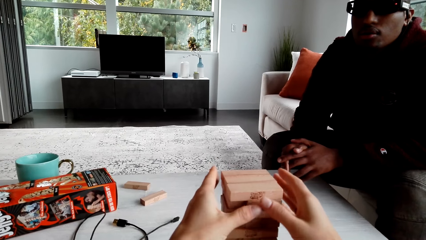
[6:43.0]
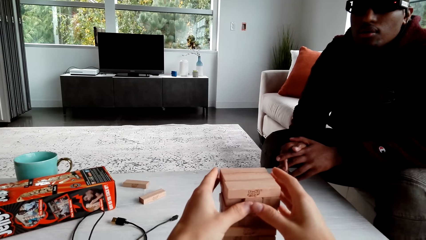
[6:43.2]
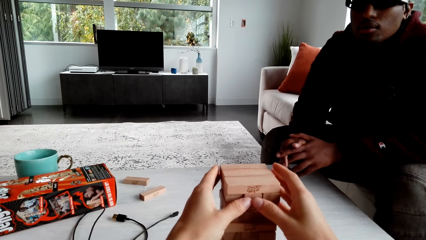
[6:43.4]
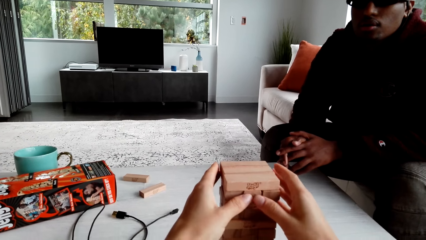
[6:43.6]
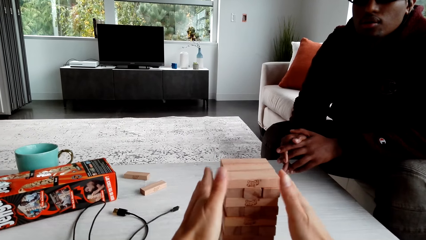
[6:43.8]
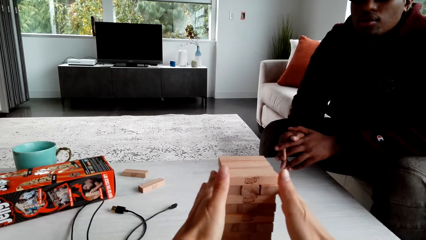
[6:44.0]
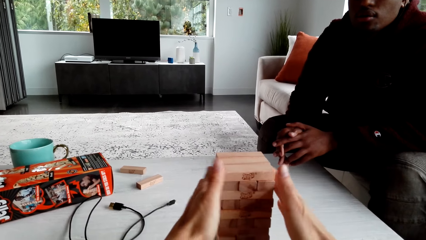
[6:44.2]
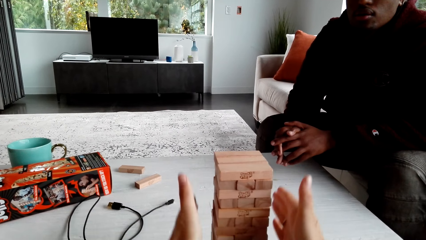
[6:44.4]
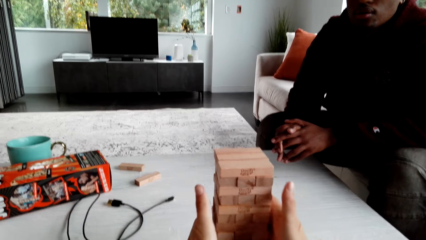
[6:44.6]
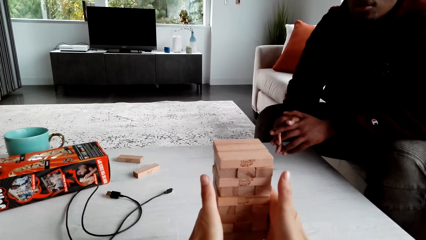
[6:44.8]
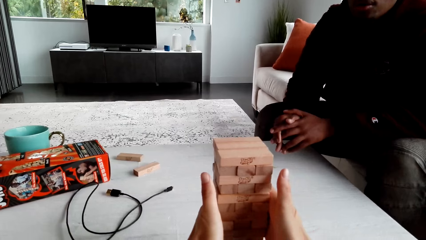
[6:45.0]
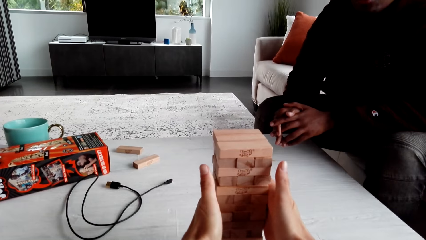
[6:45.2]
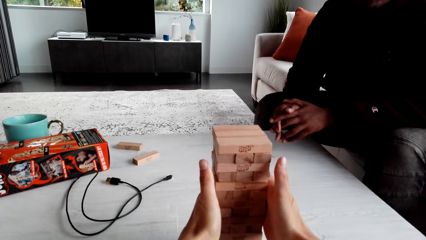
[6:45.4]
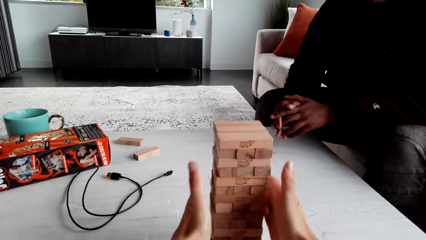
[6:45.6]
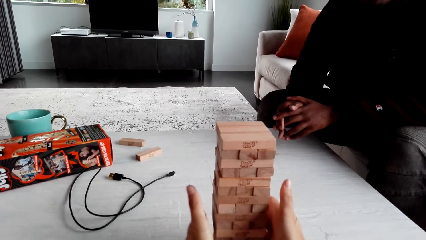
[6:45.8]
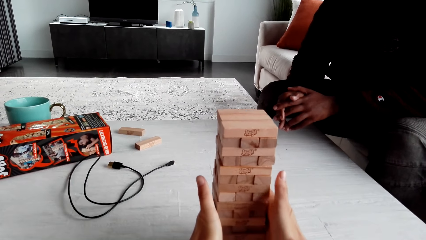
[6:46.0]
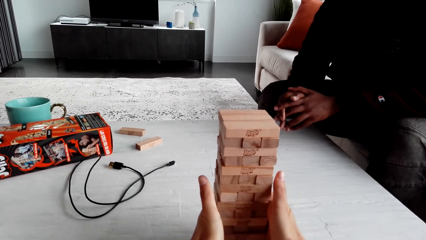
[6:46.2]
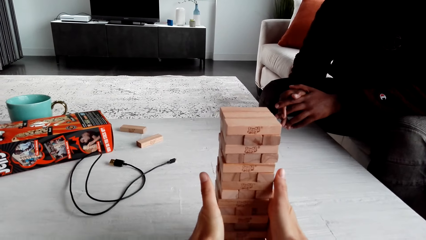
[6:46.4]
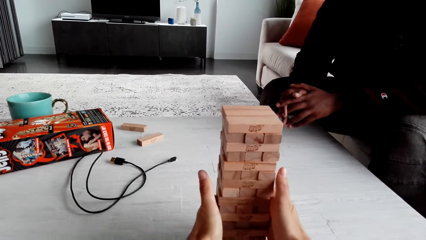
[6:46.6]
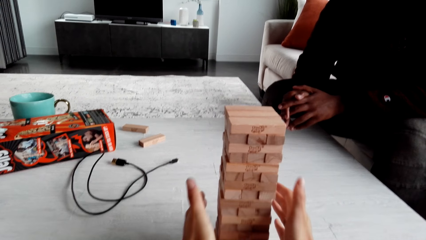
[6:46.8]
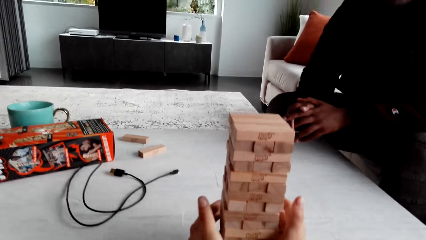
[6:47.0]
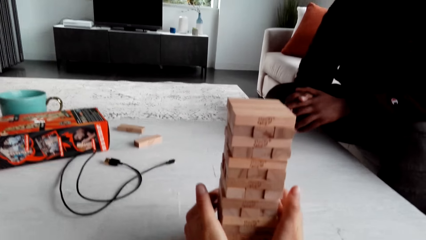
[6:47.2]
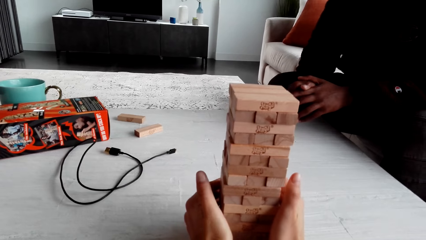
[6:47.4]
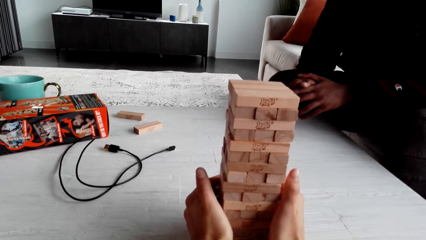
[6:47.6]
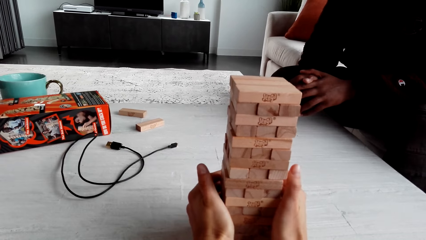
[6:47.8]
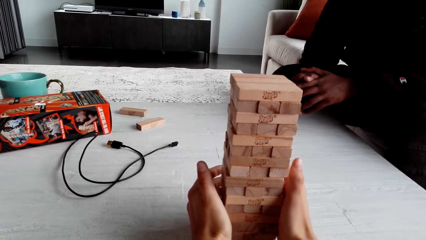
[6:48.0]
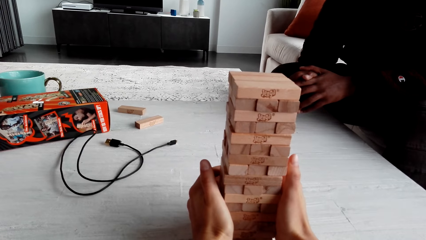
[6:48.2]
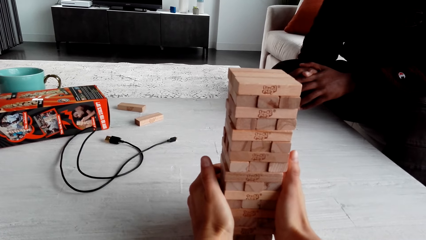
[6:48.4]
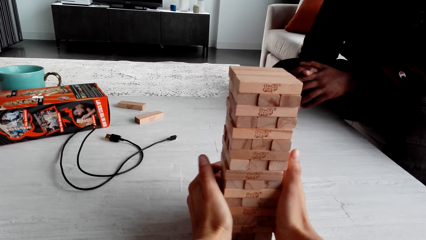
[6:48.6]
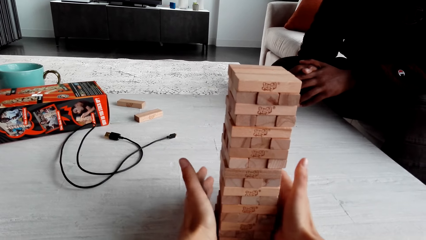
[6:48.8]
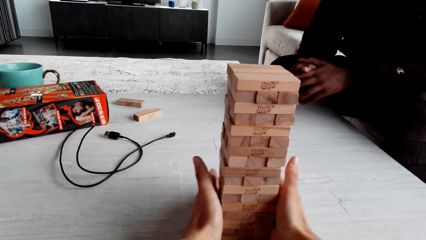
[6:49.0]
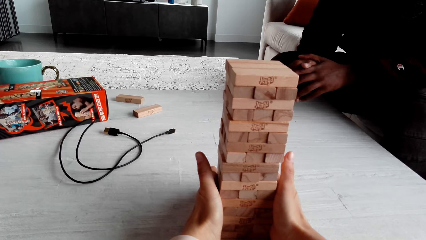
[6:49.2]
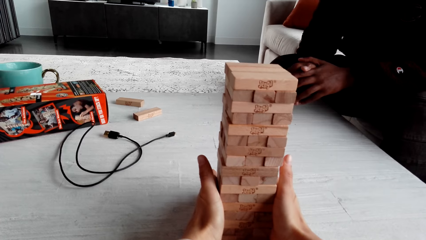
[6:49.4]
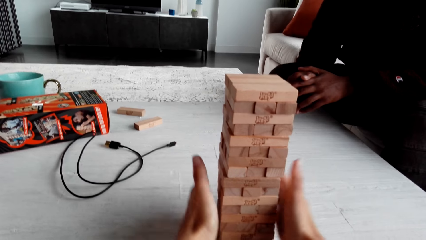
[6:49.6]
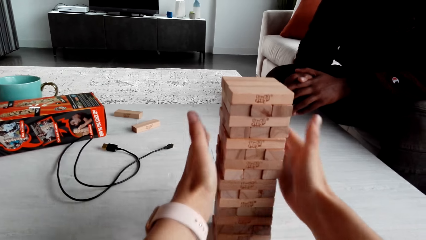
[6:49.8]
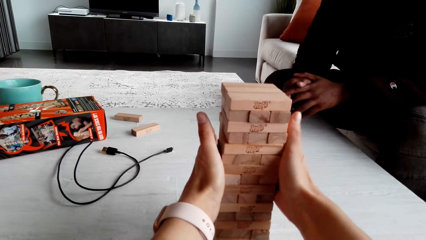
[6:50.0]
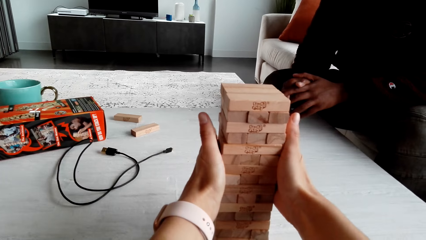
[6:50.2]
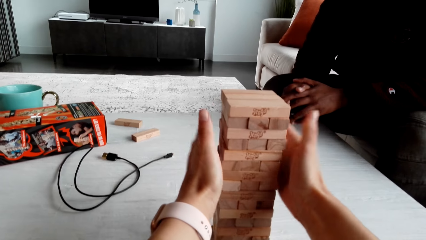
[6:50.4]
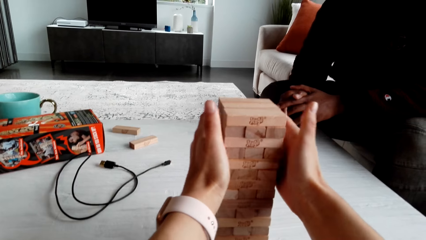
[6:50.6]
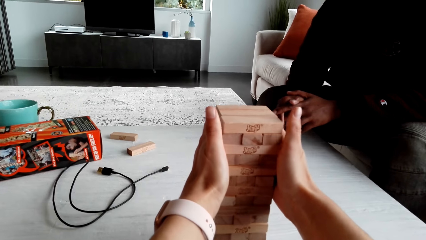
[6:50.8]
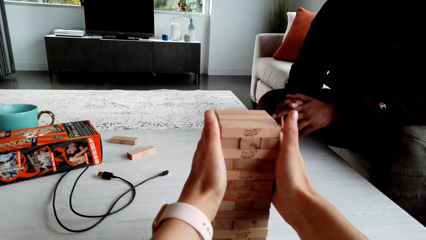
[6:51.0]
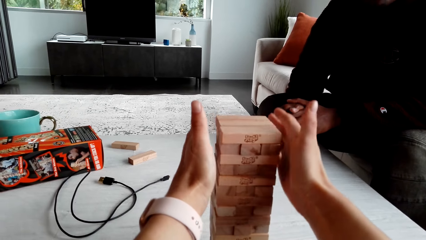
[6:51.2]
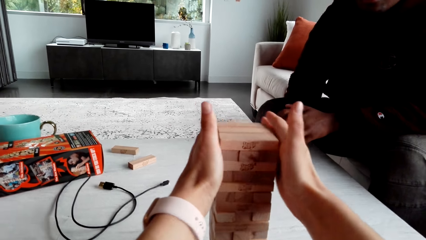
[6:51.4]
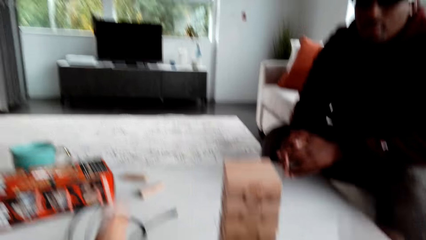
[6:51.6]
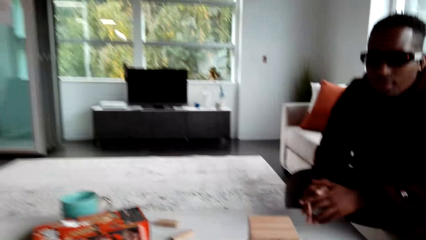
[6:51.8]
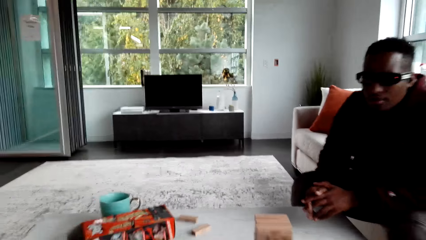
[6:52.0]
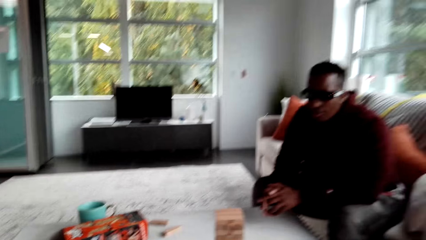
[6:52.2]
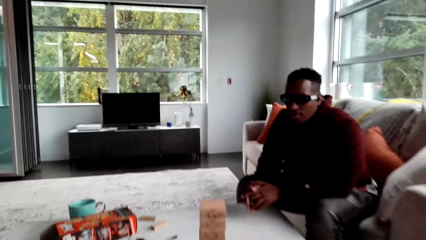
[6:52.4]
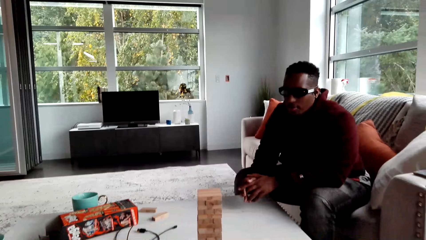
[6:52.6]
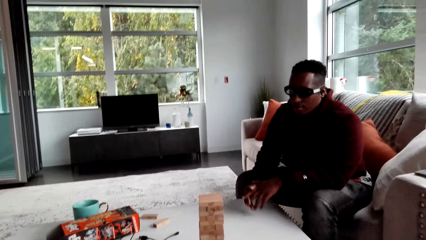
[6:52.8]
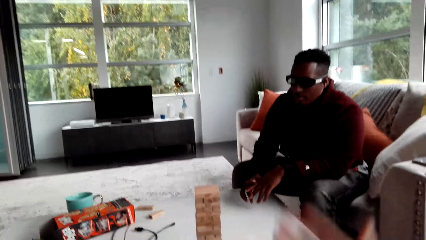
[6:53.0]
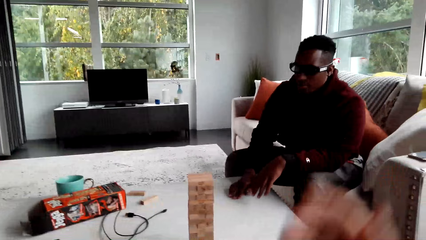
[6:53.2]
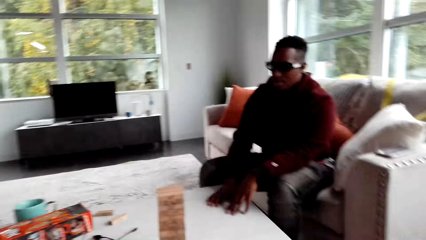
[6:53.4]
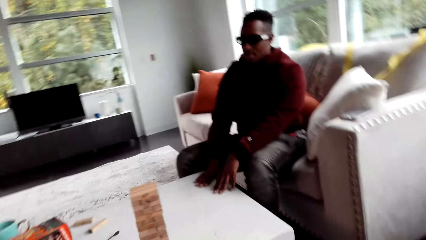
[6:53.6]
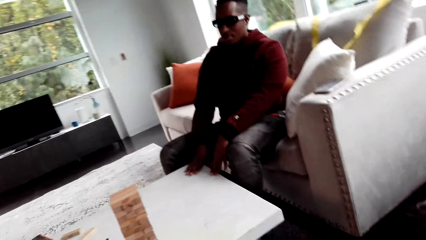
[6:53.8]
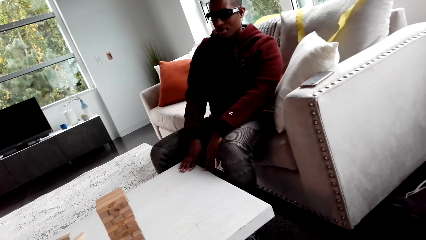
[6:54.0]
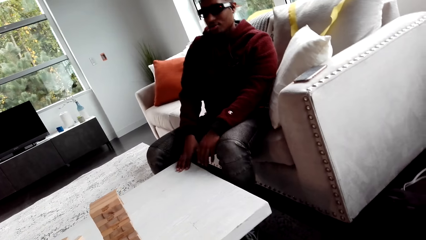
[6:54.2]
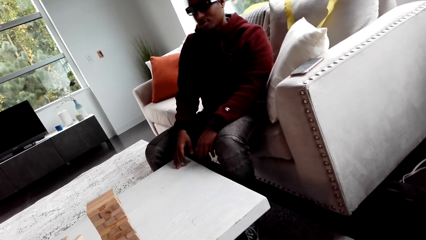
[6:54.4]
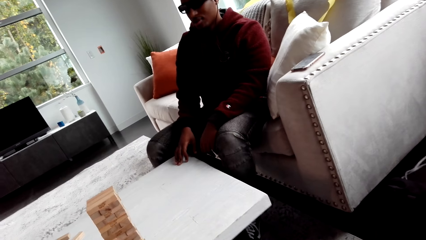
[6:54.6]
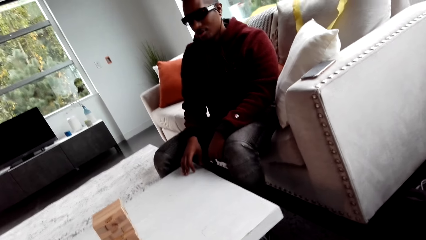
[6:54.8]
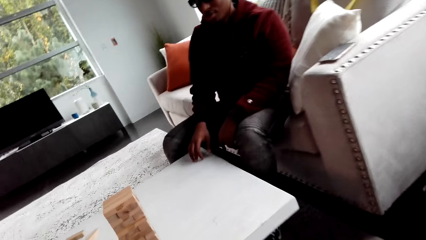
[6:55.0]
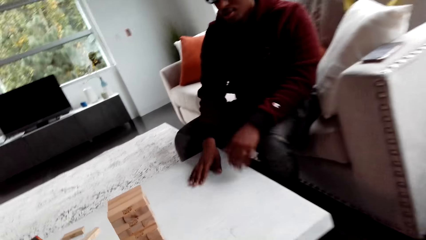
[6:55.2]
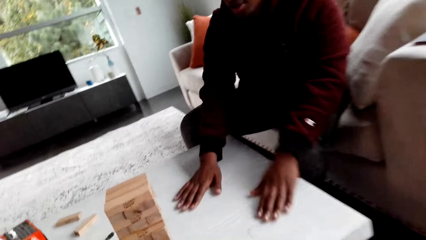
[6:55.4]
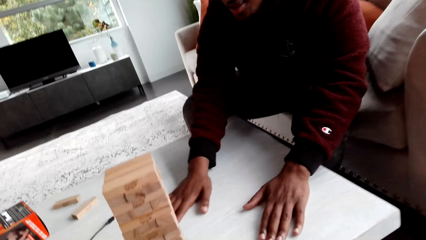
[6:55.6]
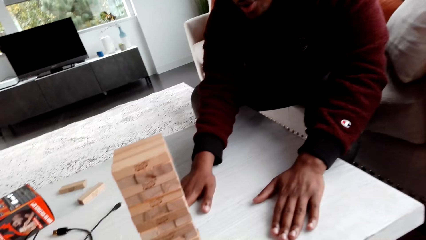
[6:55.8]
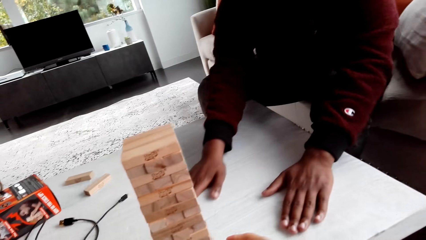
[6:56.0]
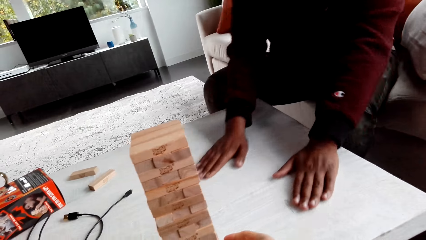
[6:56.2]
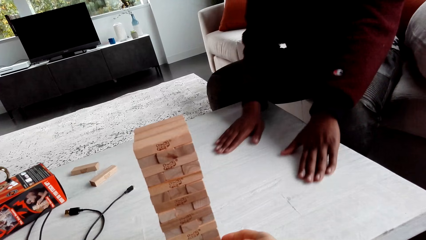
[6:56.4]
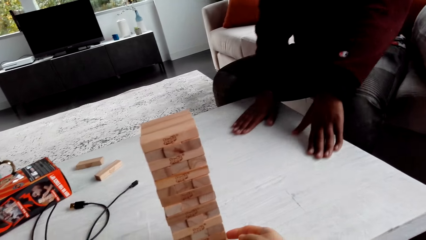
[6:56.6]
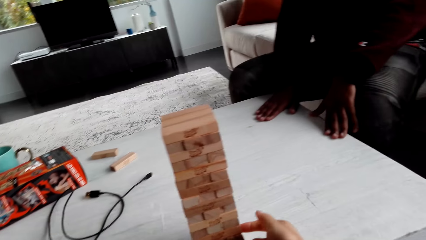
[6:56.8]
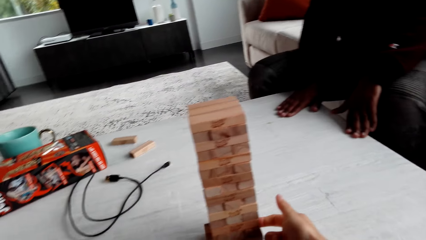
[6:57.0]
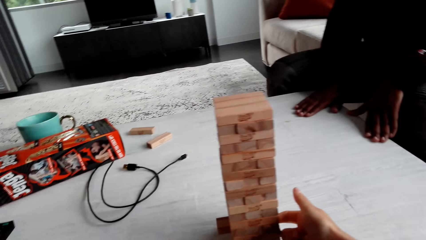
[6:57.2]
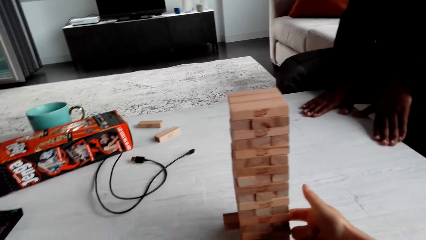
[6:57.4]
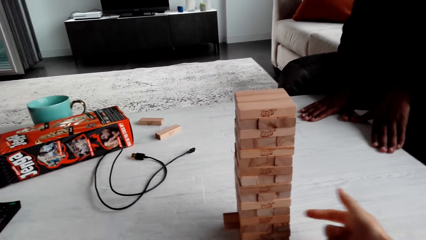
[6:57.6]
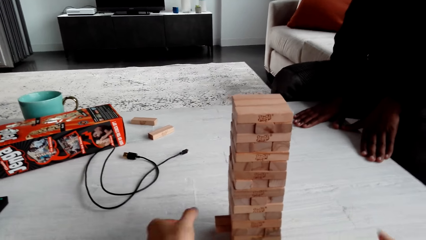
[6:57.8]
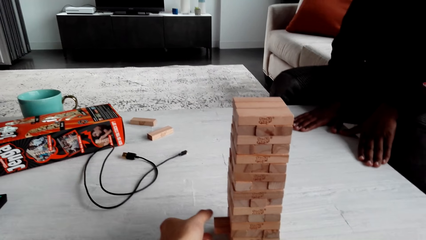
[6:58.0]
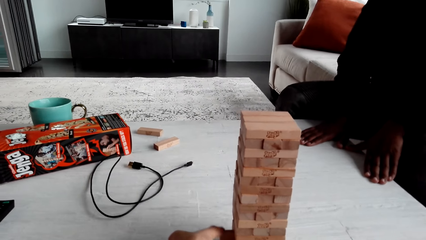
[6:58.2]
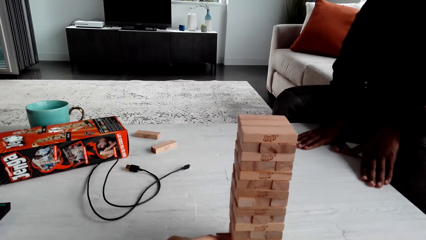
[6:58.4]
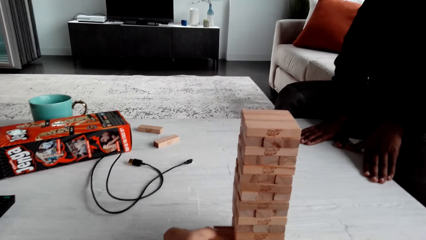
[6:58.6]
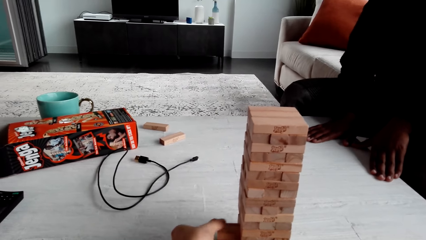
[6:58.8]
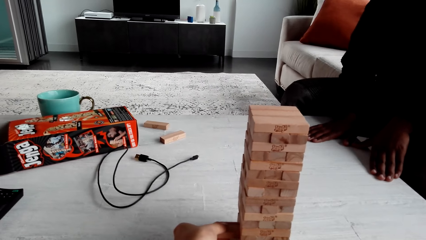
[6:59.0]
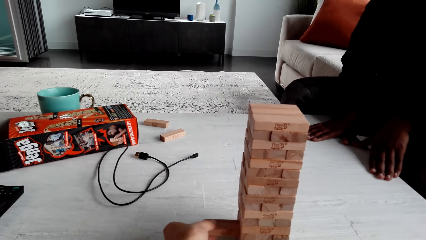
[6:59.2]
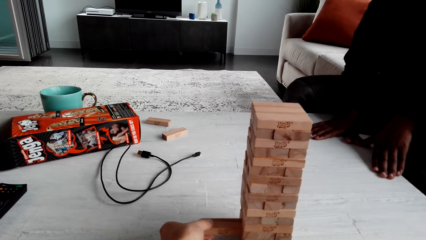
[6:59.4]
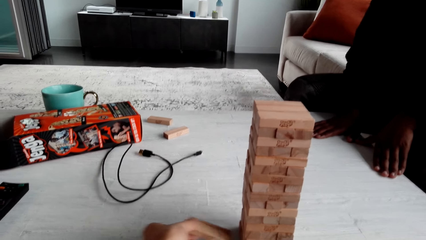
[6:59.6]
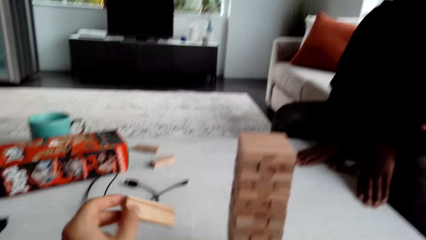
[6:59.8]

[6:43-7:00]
The camera wearer holds jenga blocks. They dialogue with a man. They arrange the jenga blocks. The man moves his hands. The camera wearer dialogues with the man. They play the jenga game.
